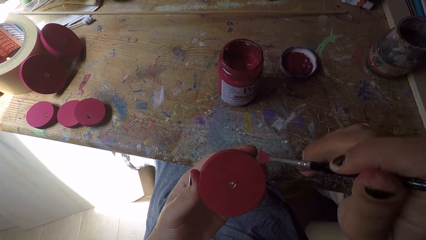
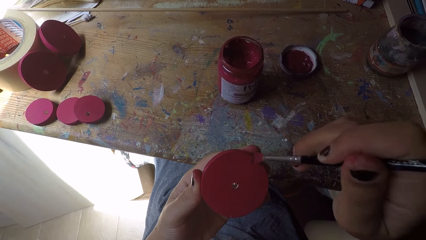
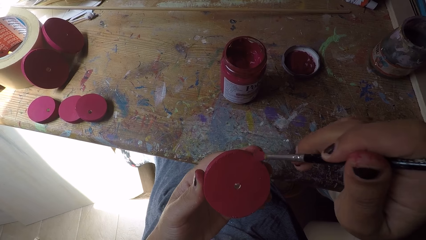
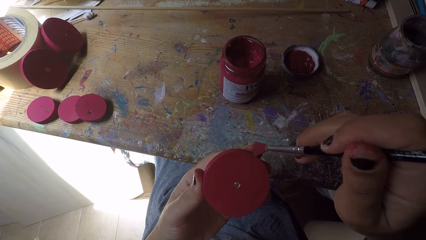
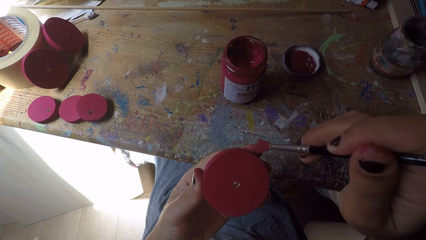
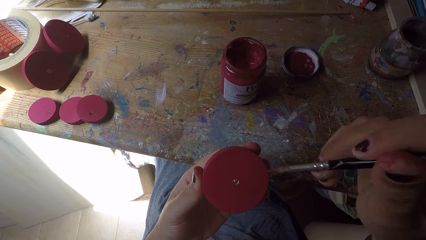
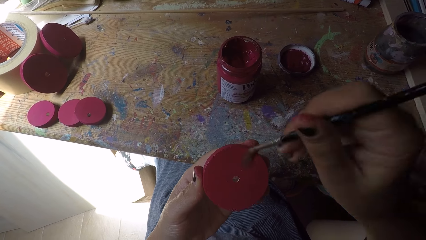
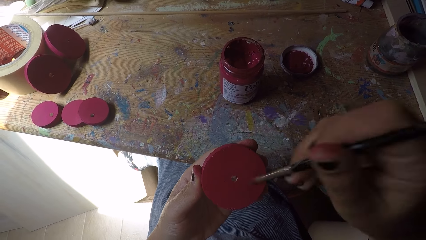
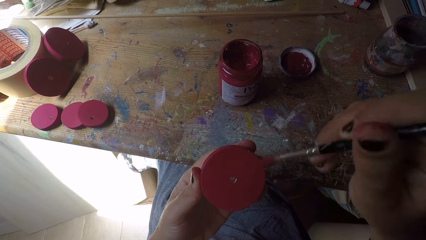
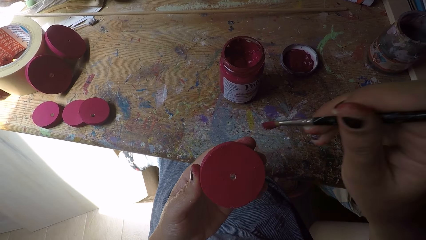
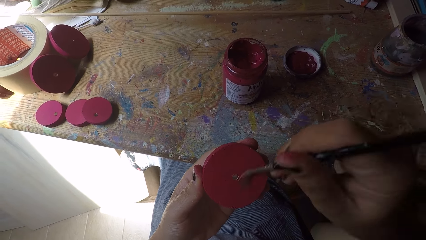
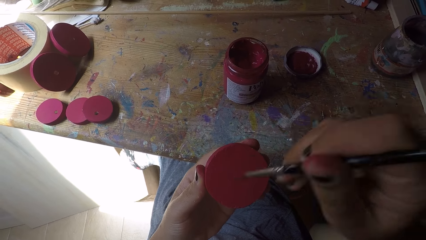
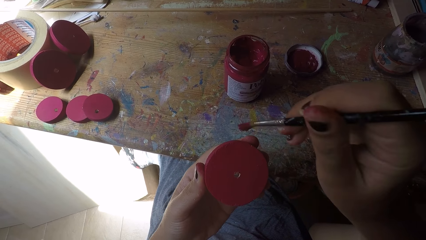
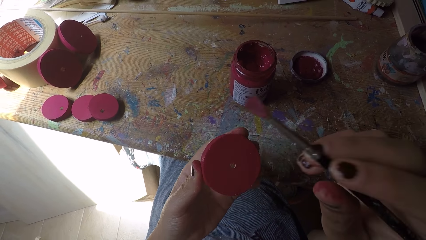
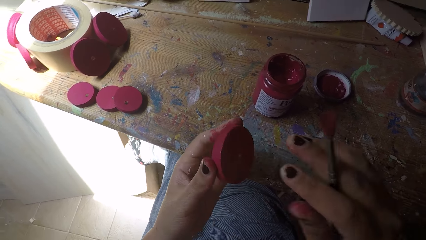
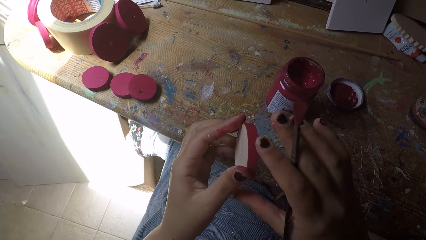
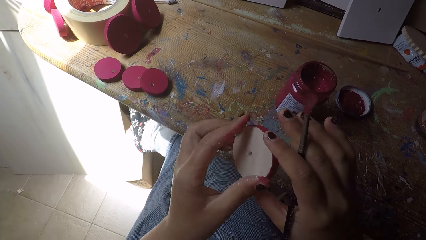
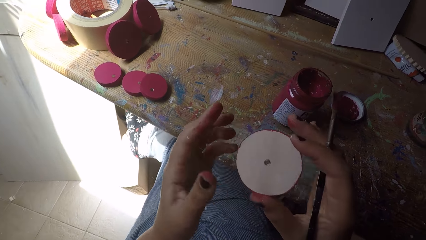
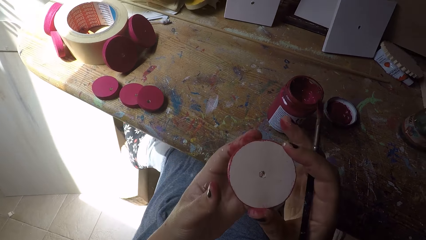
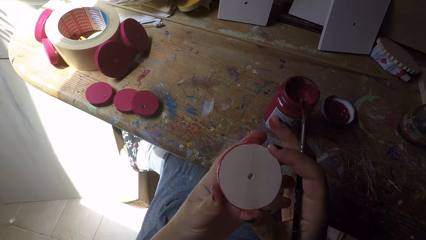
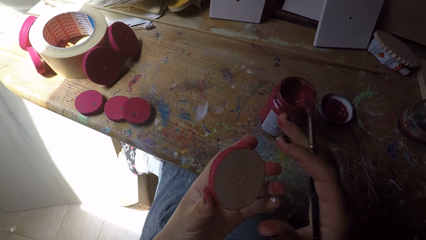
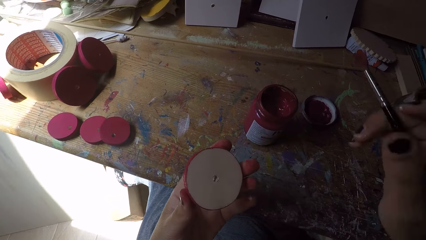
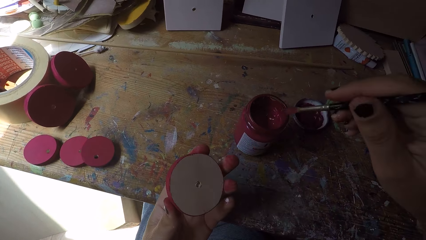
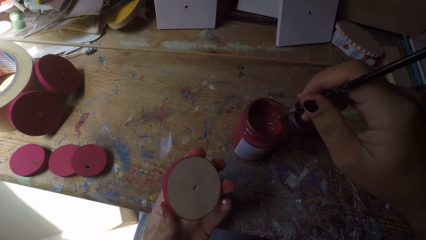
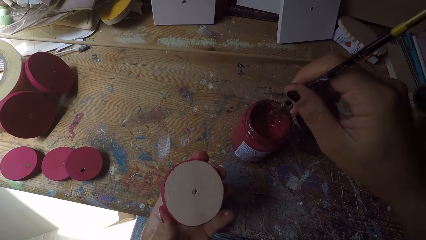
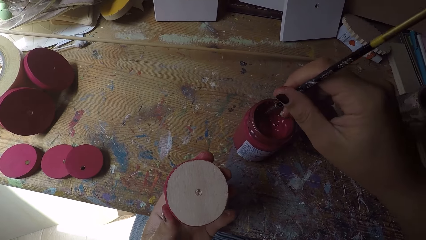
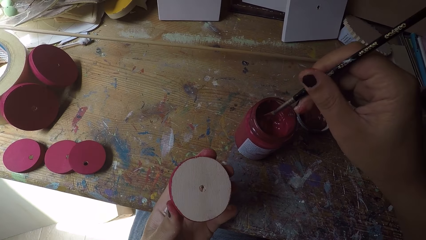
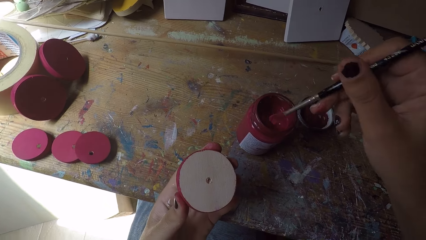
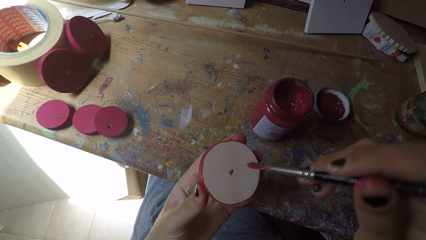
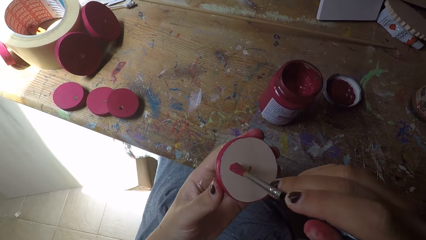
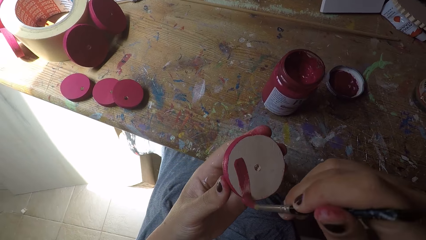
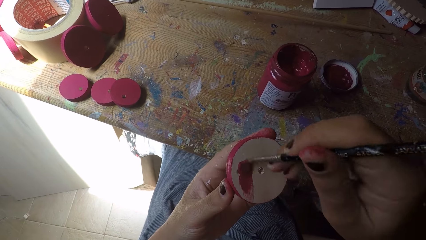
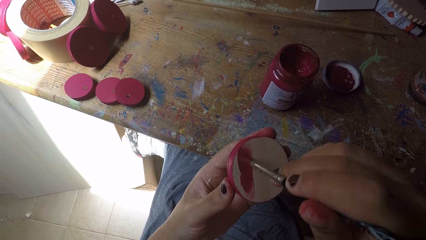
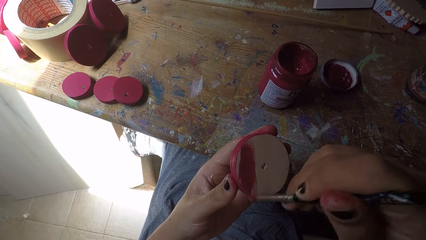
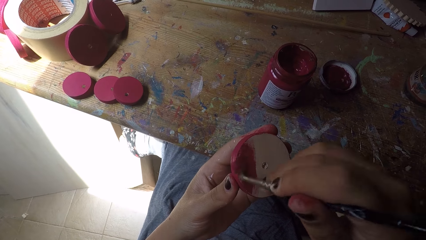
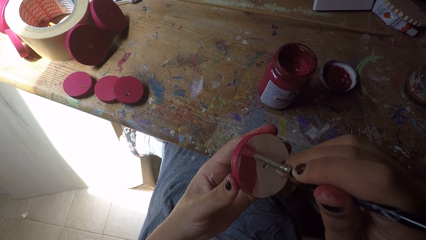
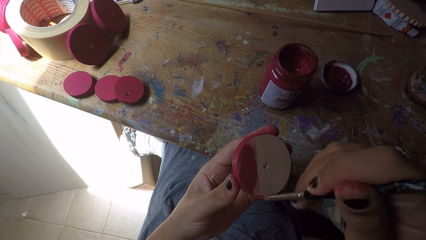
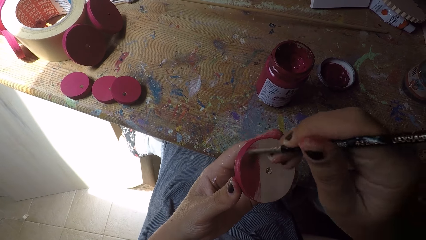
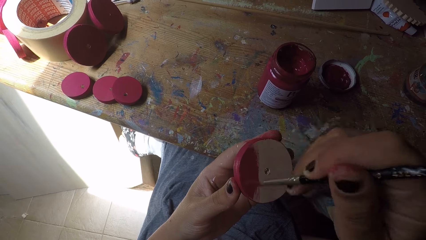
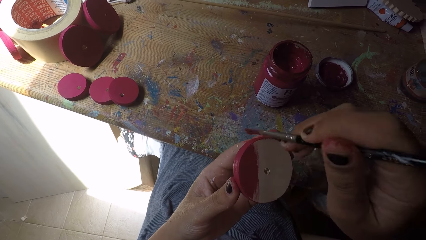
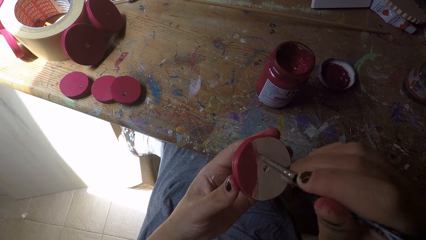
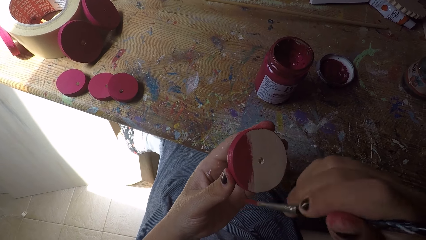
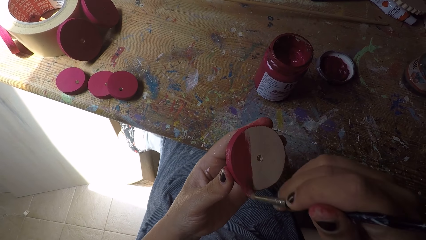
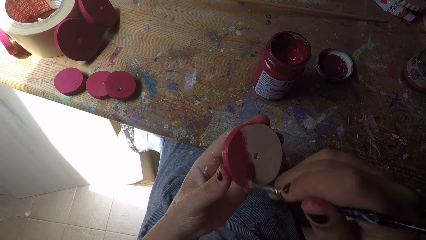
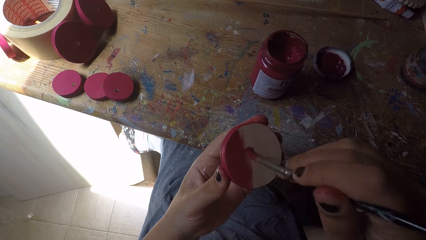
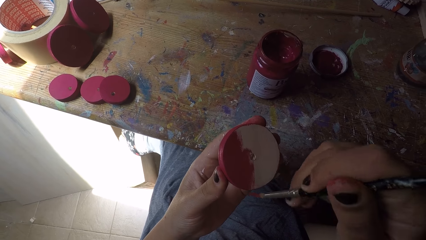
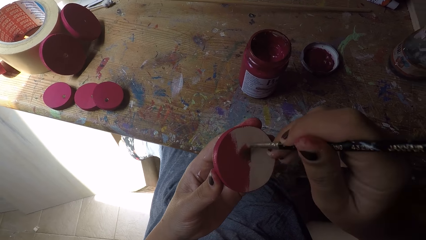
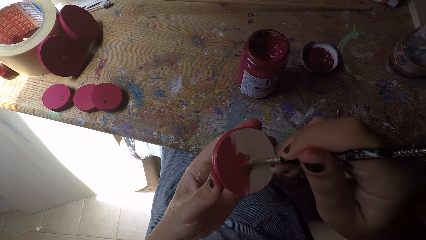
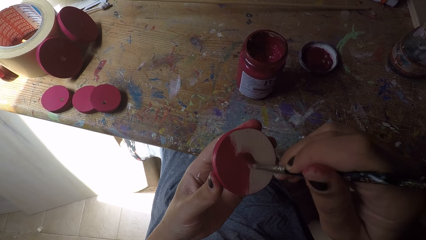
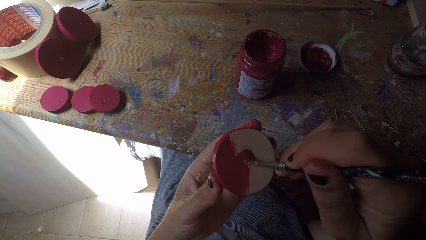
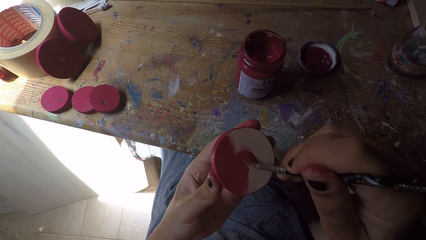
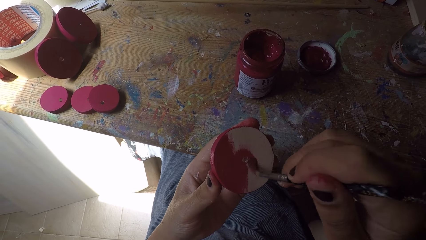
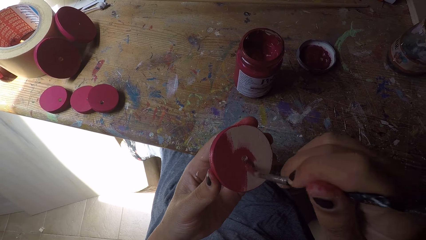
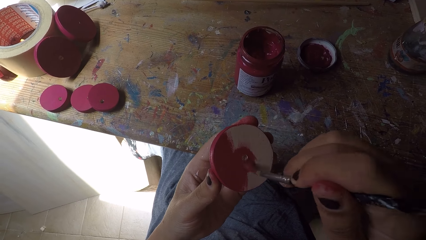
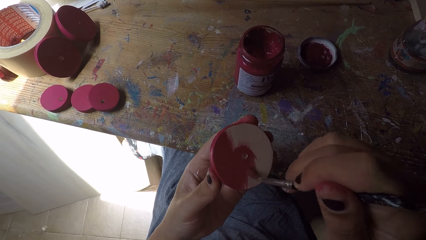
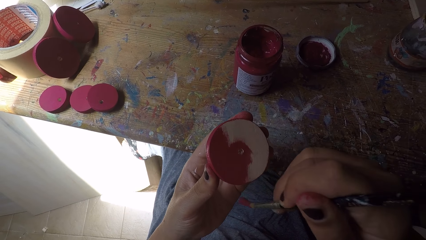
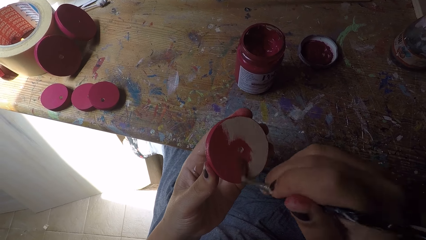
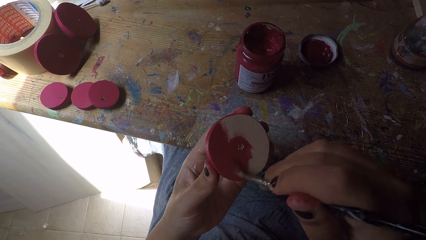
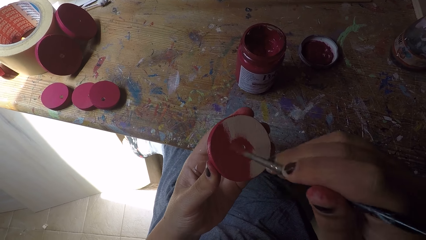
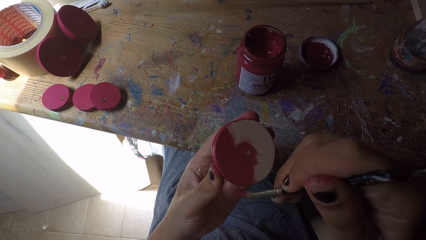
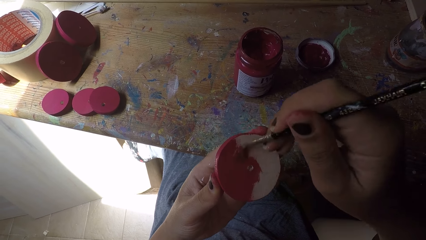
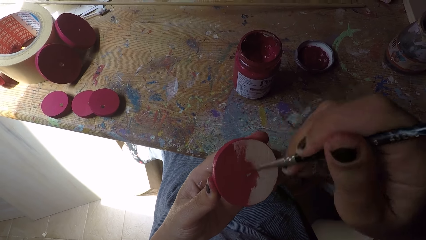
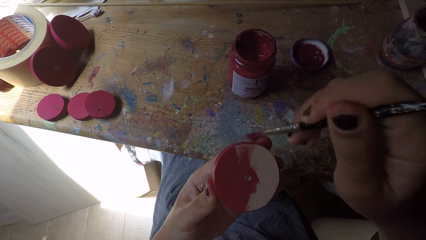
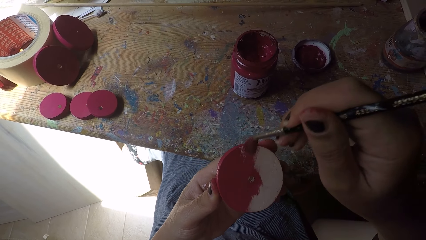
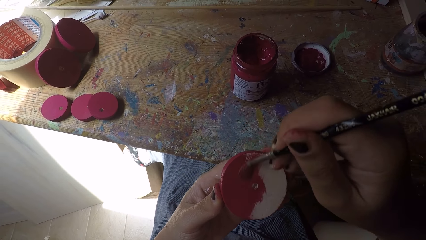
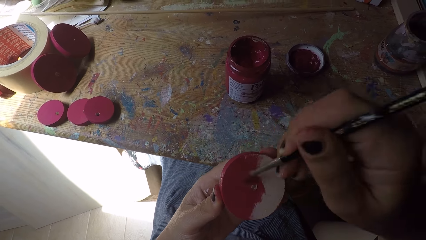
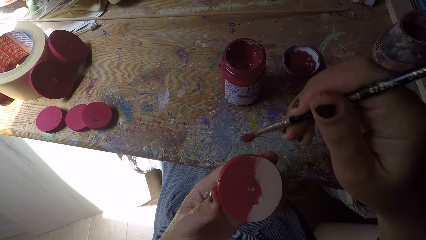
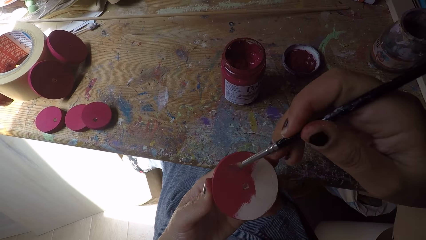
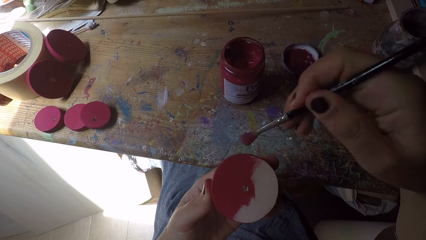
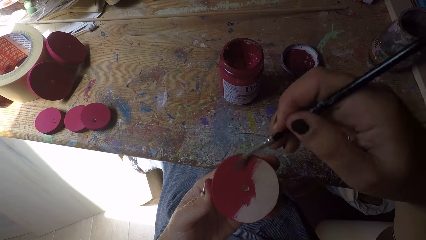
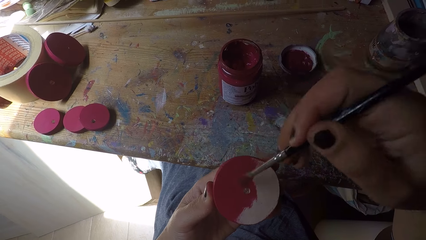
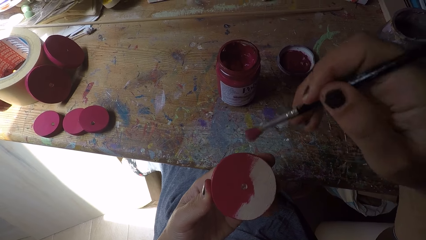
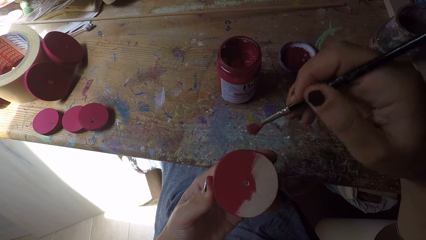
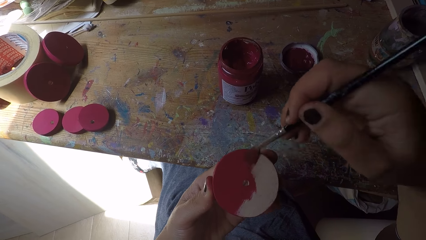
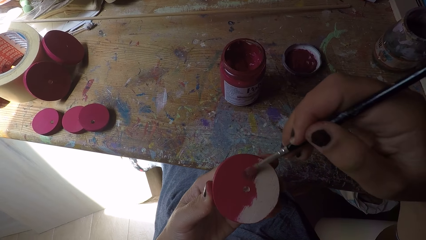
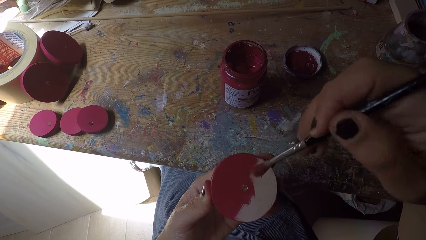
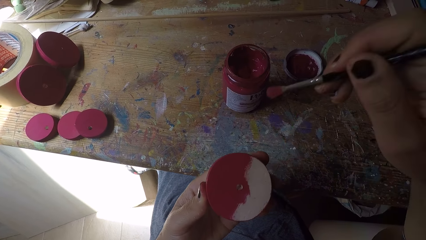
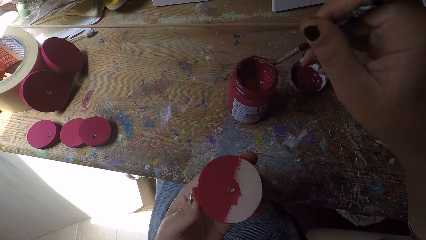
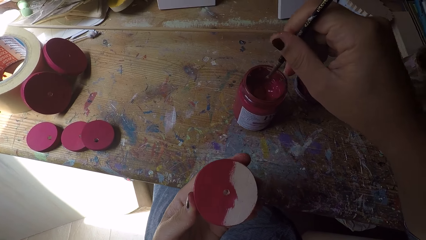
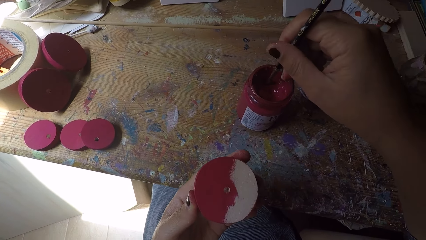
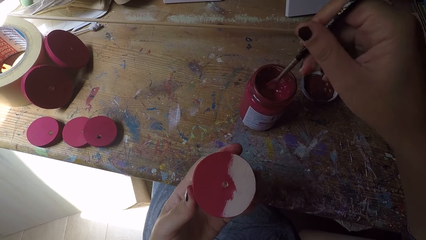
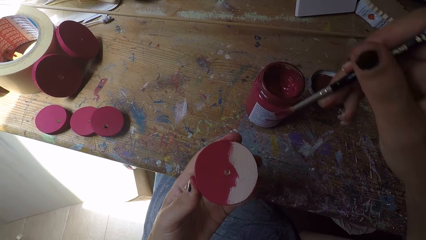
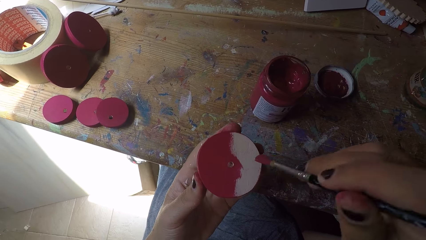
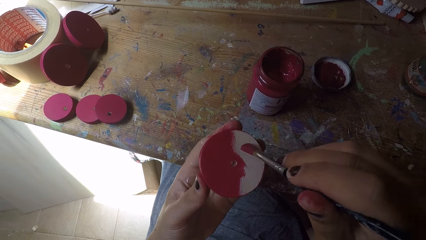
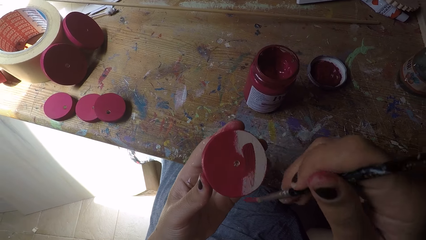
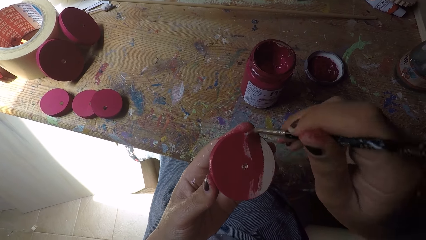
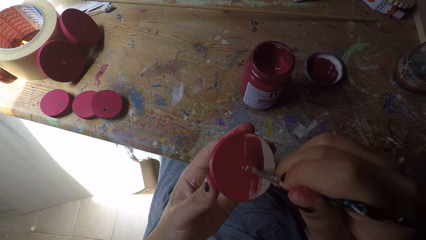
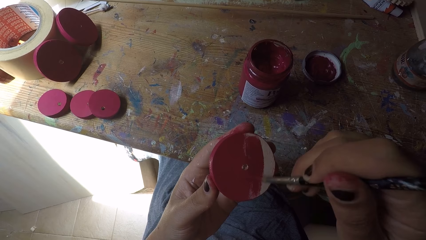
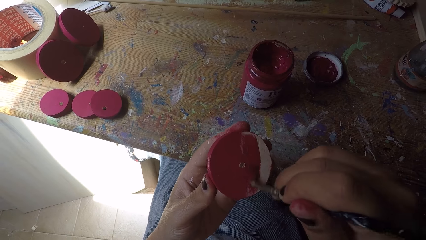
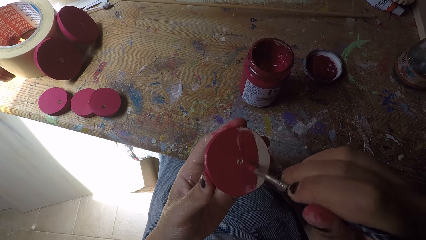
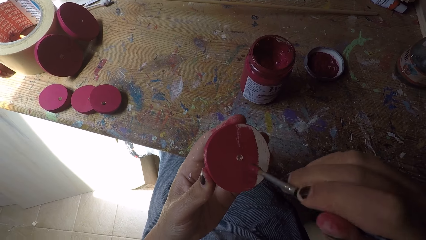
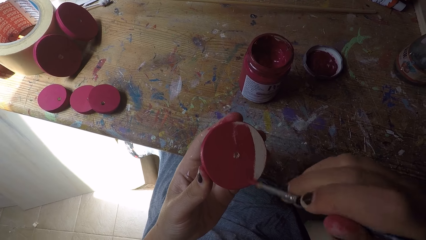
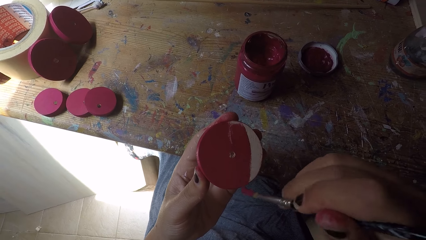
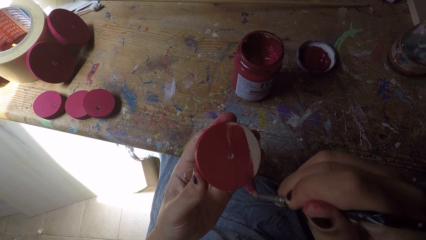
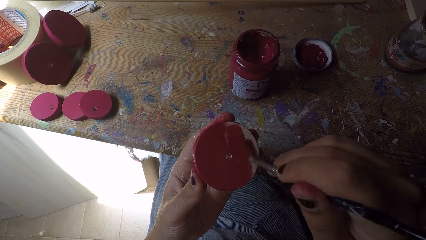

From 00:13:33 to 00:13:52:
The camera wearer turns over the wood ornament or wood circle piece with both hands. She adjusts the wood circle piece. She holds the wood circle piece with the left hand. She scoops paint from the paint can with the paint brush in her right hand. She paints the wood ornament with the paint brush in her right hand. She scoops paint from the paint can with the paint brush in her right hand. She paints the wood ornament with the paint brush in her right hand.
